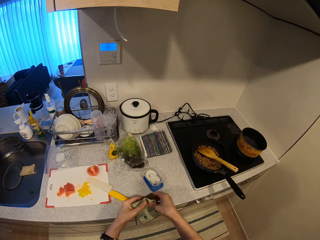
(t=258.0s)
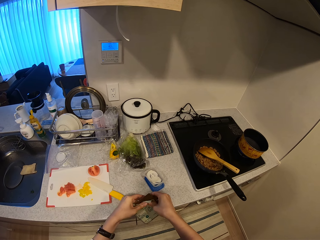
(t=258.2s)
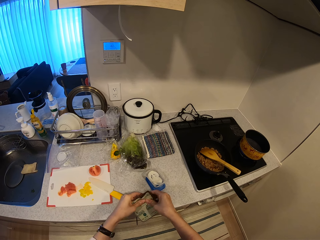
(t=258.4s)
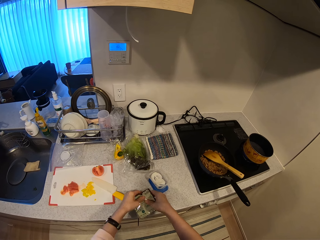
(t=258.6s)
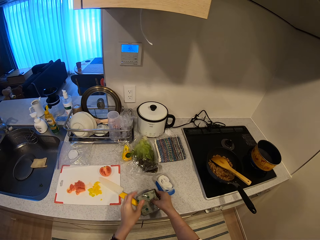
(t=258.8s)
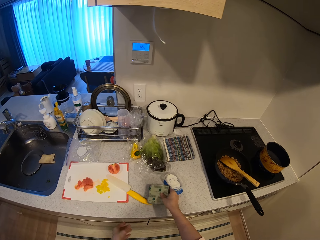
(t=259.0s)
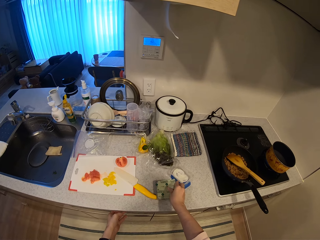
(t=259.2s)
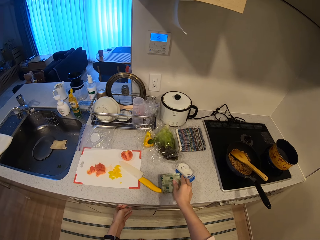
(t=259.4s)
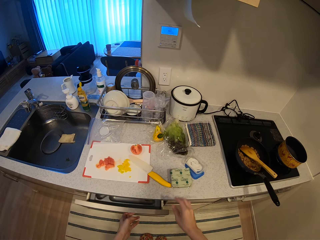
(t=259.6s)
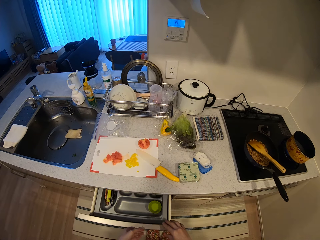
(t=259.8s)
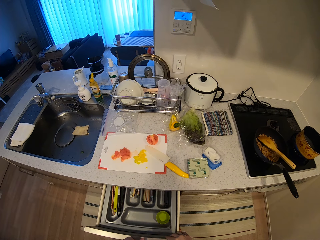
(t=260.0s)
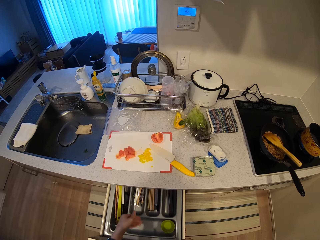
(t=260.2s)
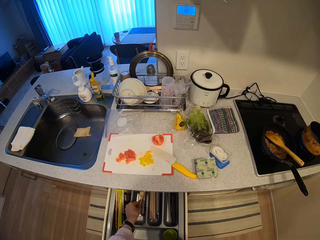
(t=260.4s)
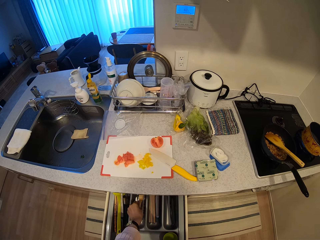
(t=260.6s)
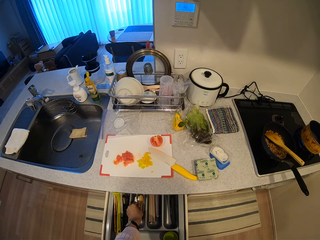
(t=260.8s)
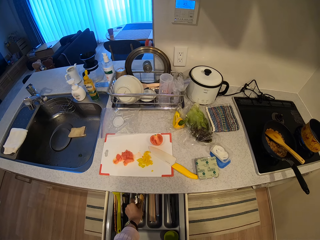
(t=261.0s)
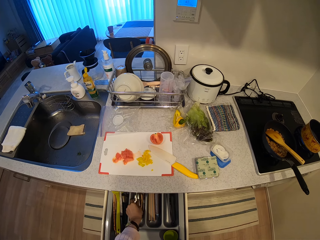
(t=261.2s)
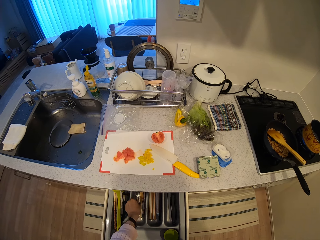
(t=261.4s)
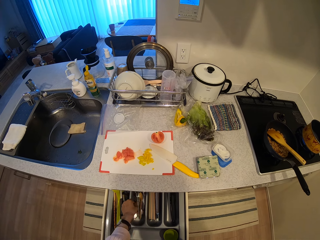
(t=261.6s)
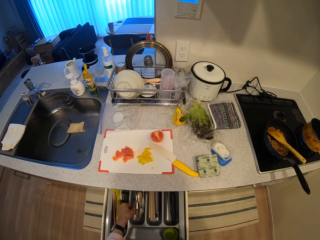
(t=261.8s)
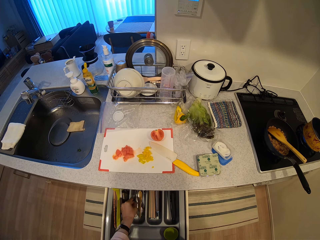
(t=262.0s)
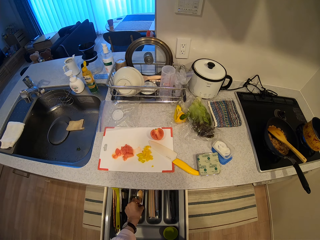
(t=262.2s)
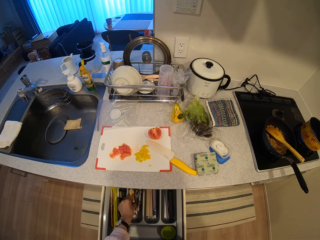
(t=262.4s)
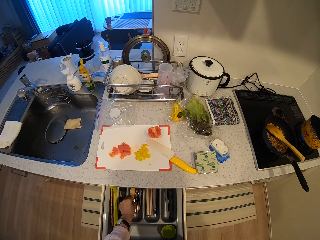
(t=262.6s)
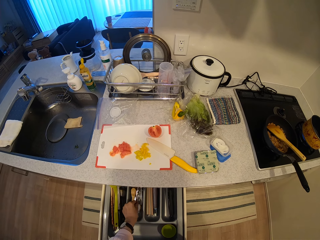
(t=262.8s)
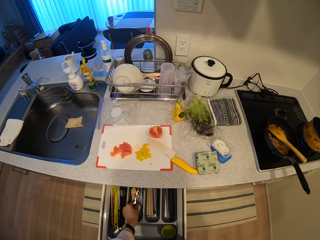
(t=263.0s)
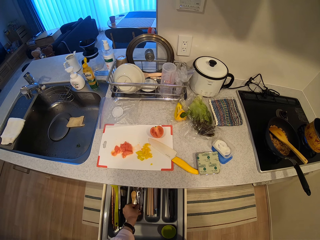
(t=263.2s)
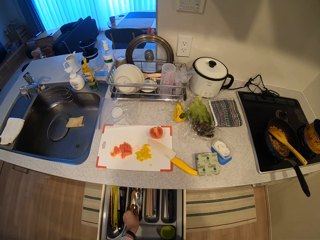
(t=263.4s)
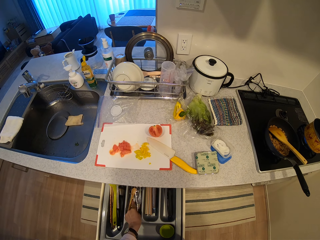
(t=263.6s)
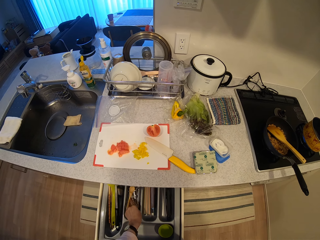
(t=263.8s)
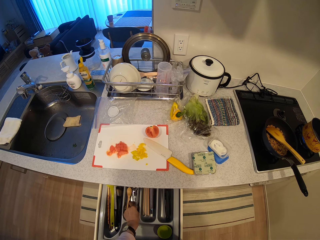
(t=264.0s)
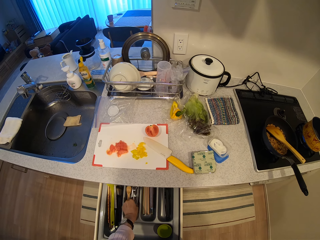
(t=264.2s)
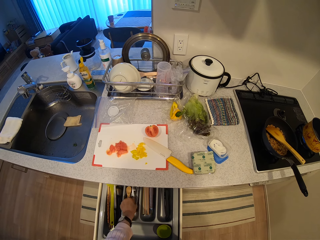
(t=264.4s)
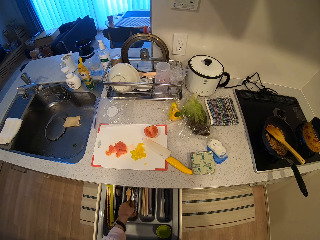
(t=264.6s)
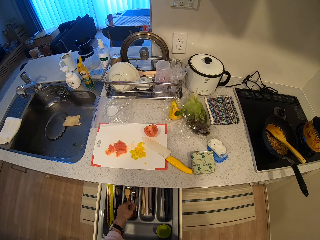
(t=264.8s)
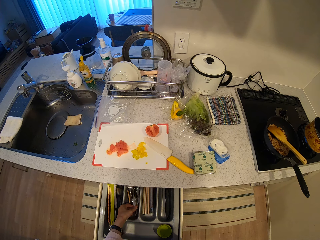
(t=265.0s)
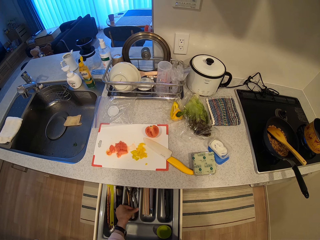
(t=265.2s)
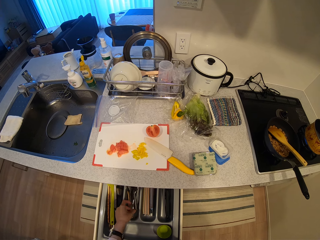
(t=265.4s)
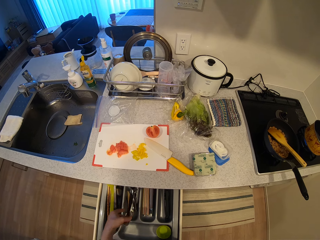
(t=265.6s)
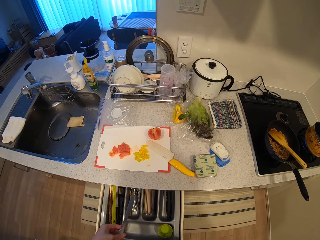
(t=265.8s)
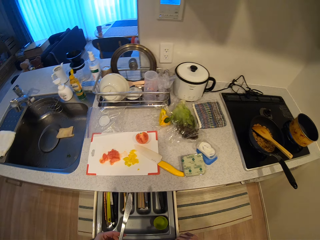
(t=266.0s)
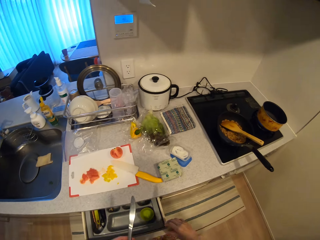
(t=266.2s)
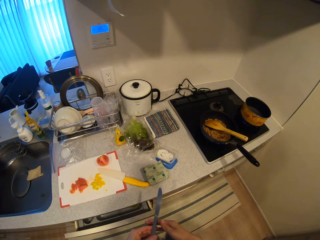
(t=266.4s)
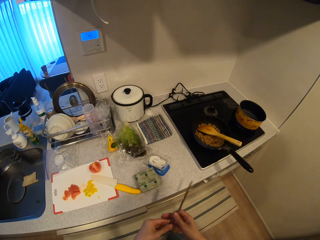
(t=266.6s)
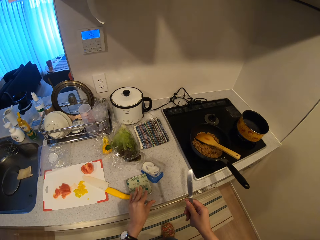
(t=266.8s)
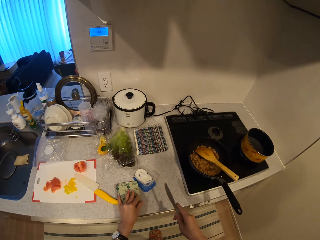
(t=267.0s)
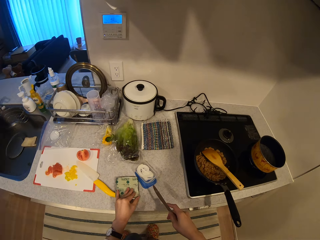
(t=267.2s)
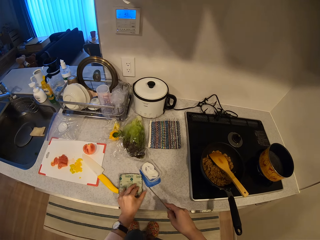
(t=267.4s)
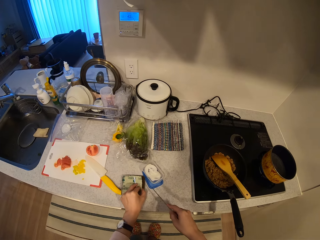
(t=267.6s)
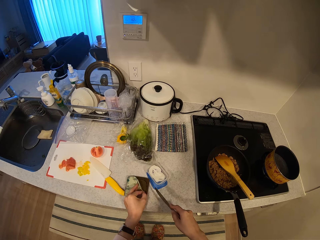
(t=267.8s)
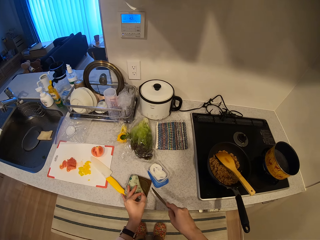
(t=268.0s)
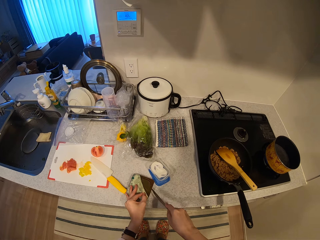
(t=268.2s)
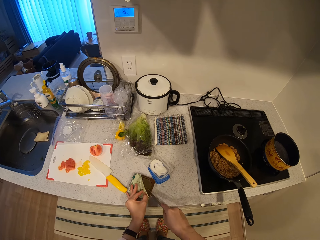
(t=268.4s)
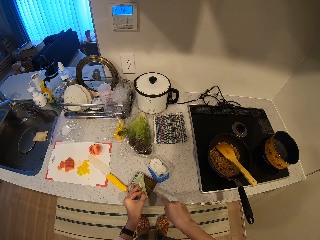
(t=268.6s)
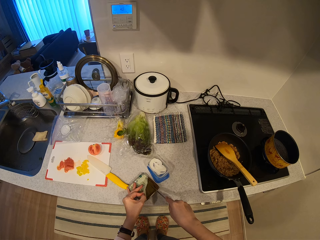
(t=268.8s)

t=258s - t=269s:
The camera wearer presses the brown cheese. They drop the brown cheese on the kitchen slab. They open another kitchen drawer. They pick up a knife from the drawer. They close the drawer. They open the seal of the brown cheese.

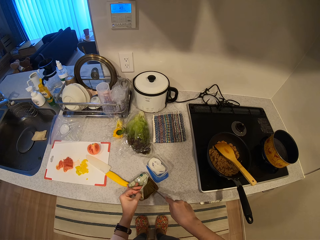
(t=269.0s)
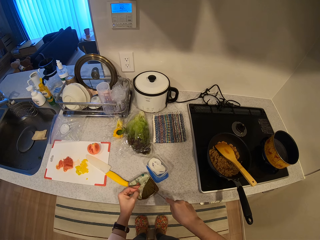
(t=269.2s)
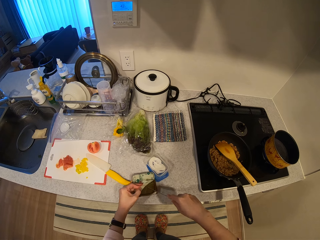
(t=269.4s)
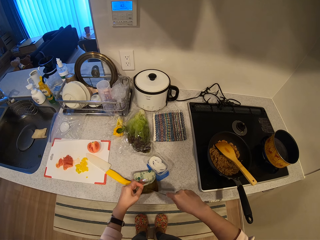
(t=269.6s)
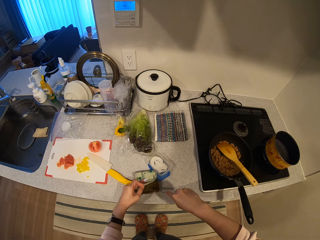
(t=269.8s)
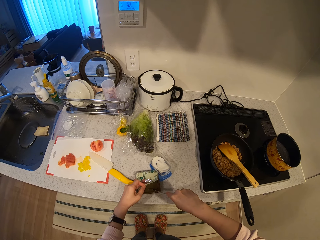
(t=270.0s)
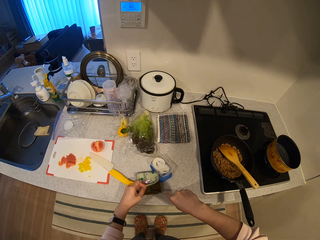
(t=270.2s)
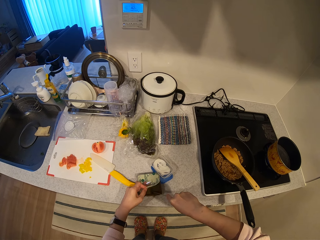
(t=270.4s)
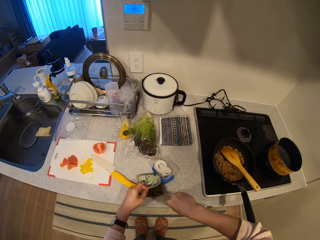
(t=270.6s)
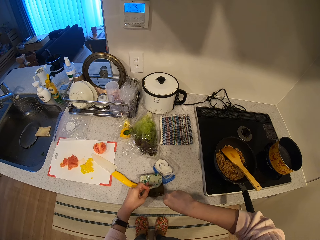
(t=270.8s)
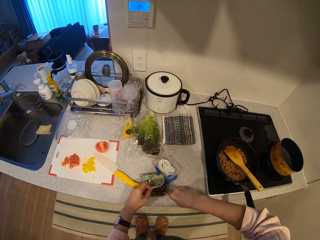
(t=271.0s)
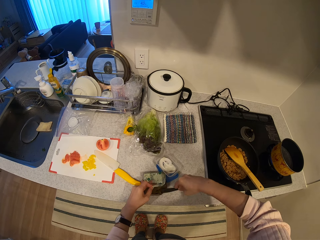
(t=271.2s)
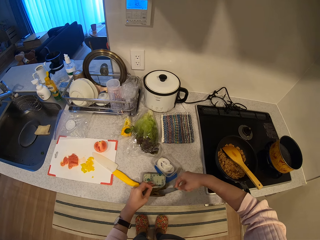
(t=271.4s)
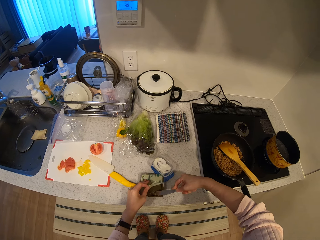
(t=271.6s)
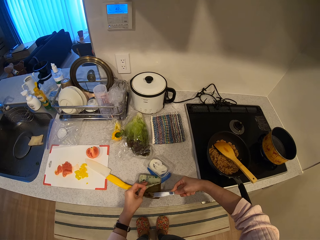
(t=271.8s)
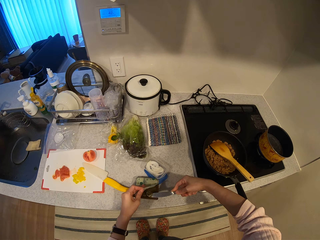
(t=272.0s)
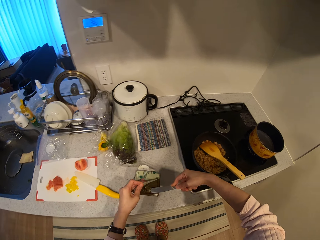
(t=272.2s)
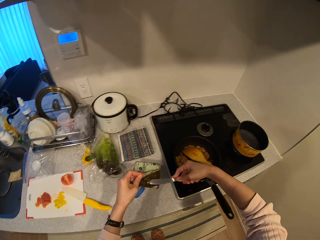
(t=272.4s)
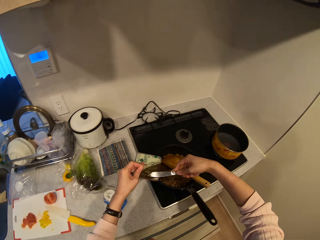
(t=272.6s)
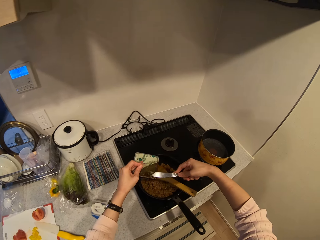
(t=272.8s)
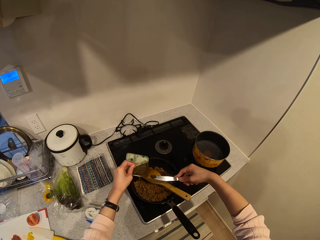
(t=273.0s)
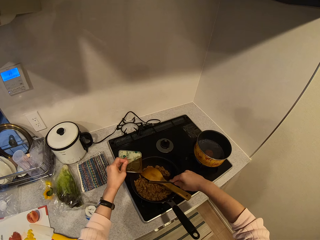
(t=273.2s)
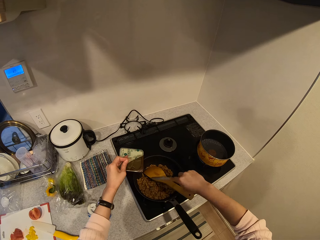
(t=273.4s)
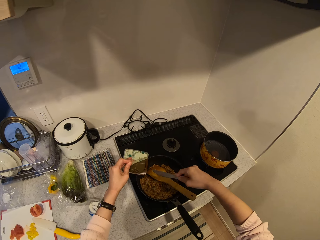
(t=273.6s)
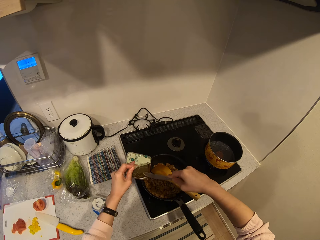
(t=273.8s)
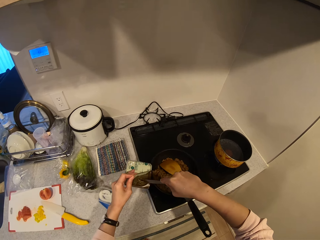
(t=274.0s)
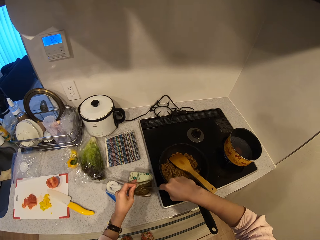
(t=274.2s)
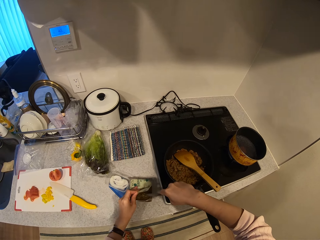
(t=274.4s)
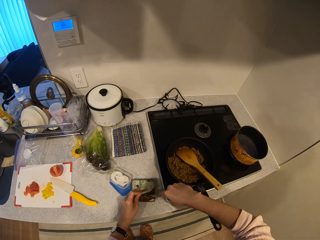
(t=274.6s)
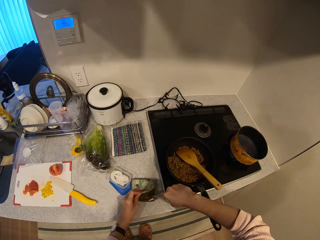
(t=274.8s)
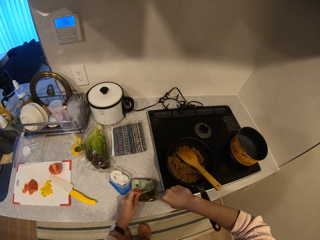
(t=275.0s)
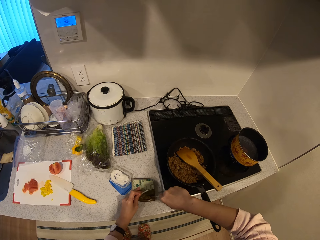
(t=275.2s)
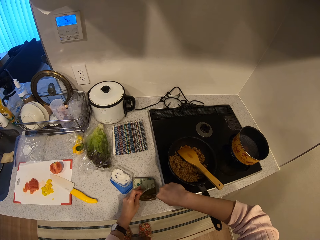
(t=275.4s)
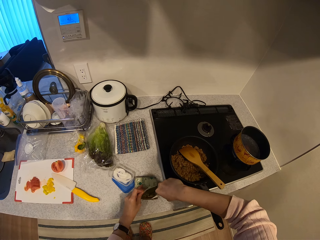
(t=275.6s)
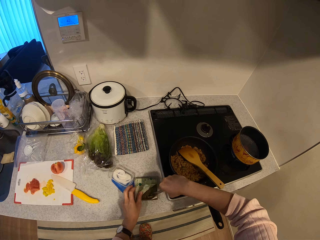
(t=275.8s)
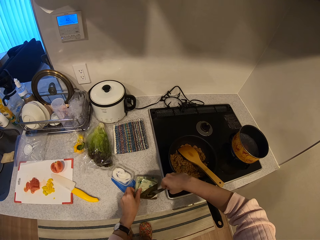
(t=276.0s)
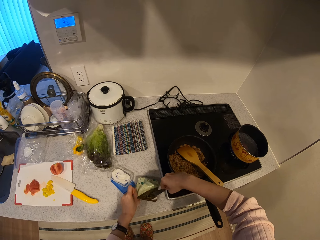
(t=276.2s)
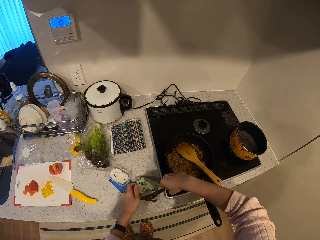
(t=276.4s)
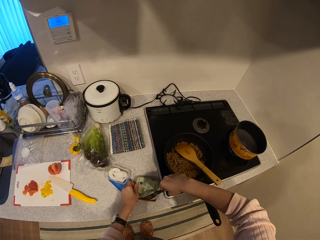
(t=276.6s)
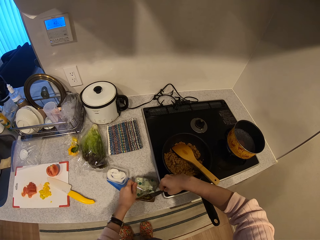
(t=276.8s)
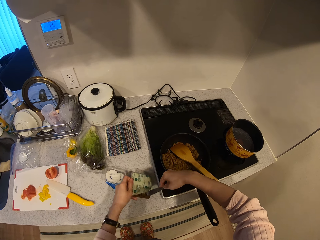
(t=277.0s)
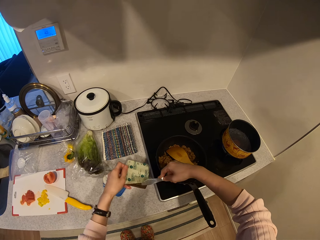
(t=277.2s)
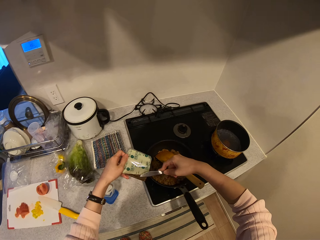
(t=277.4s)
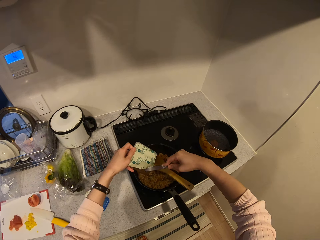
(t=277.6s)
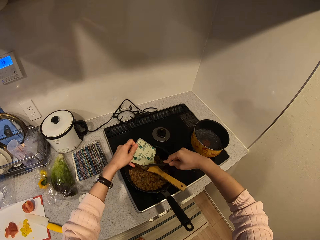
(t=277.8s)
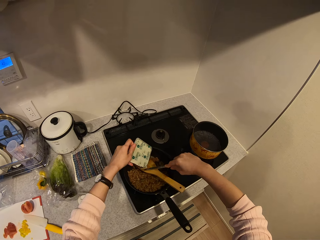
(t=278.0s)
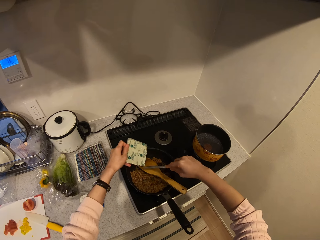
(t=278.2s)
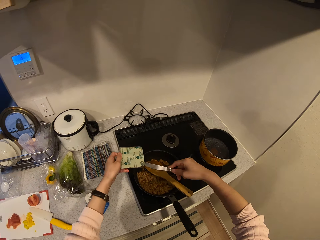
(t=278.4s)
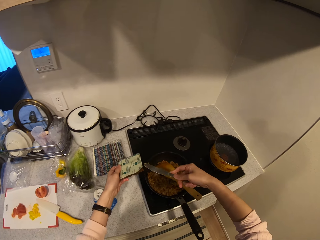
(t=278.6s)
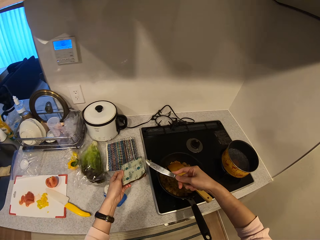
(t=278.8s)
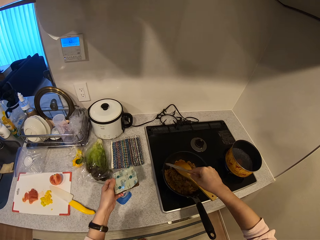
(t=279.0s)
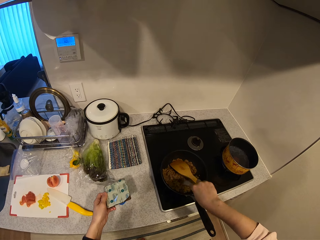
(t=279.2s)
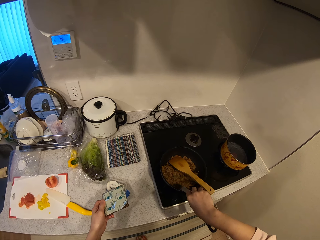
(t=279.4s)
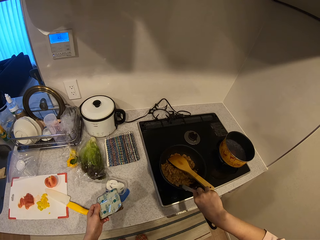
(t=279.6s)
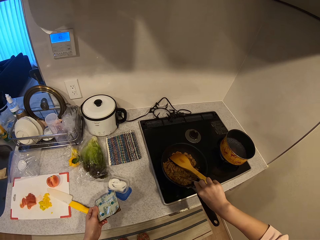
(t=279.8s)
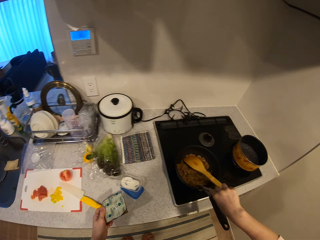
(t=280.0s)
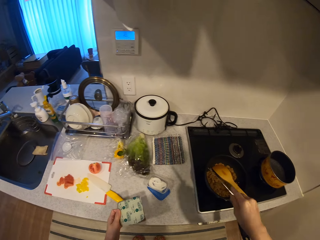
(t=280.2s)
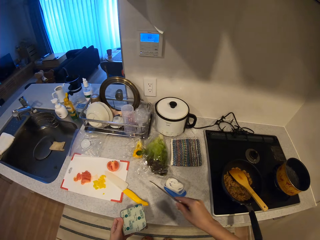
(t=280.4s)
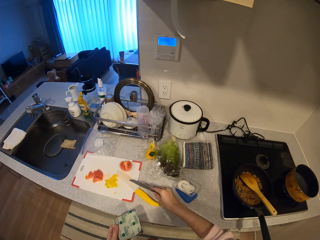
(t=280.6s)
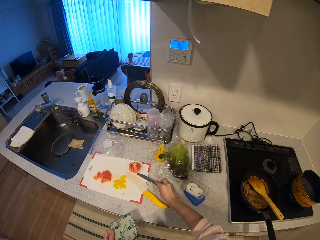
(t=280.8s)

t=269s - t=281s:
The camera wearer cuts out brown cheese with a knife. They carry the brown cheese from the kitchen slab. They put the brown cheese into the fry pan. They drop the brown cheese on the kitchen slab. They cut out the brown cheese with the knife. They carry the brown cheese from the kitchen slab. They drop the brown cheese on the kitchen slab. They wipe the knife over the brim of the fry pan.
